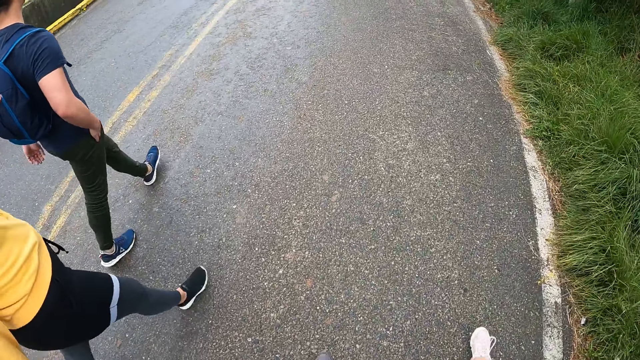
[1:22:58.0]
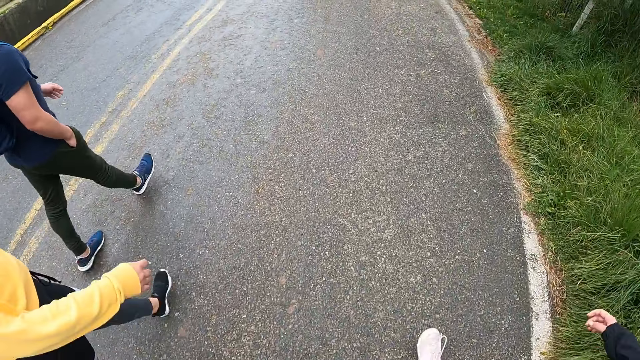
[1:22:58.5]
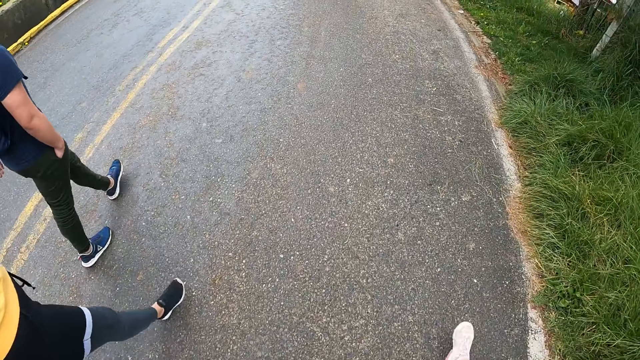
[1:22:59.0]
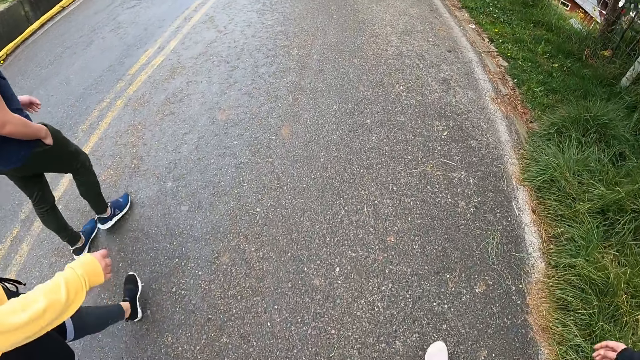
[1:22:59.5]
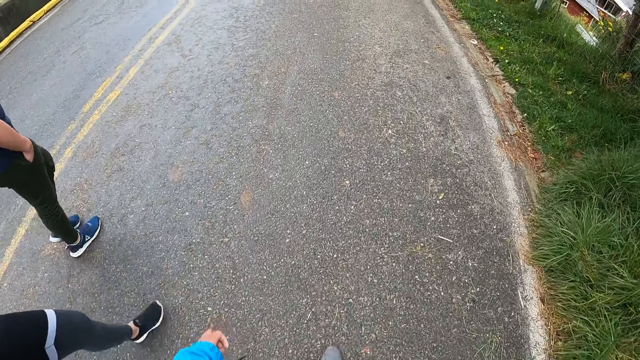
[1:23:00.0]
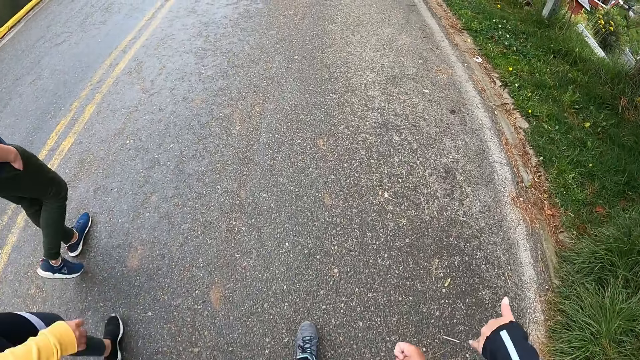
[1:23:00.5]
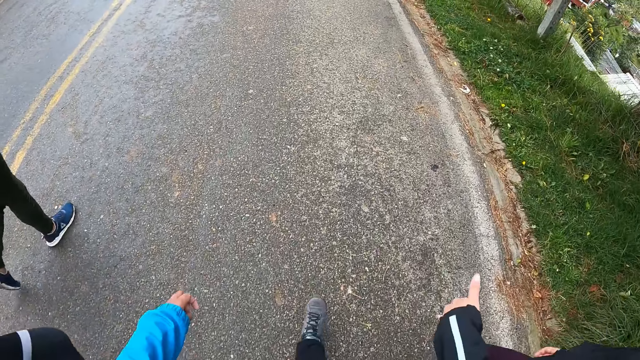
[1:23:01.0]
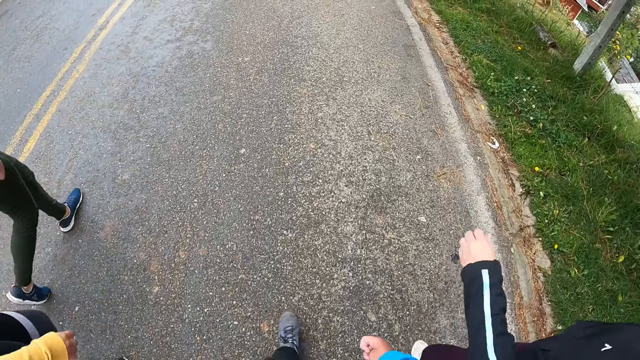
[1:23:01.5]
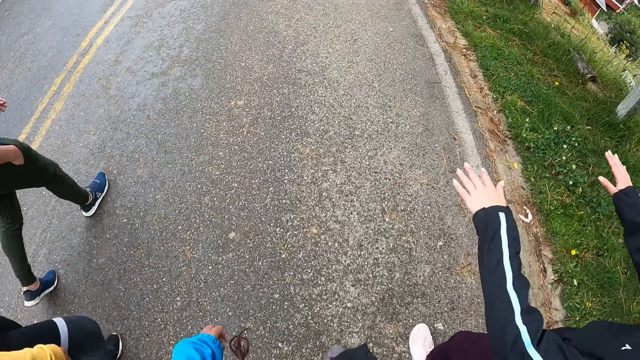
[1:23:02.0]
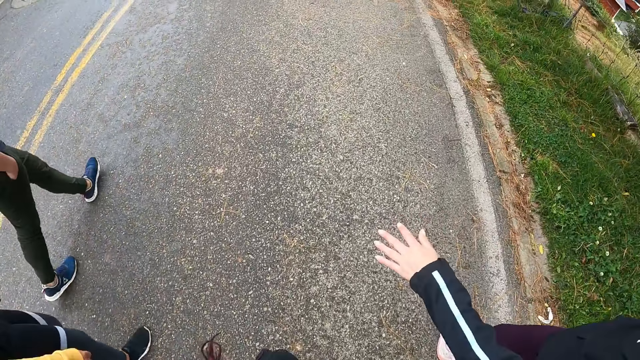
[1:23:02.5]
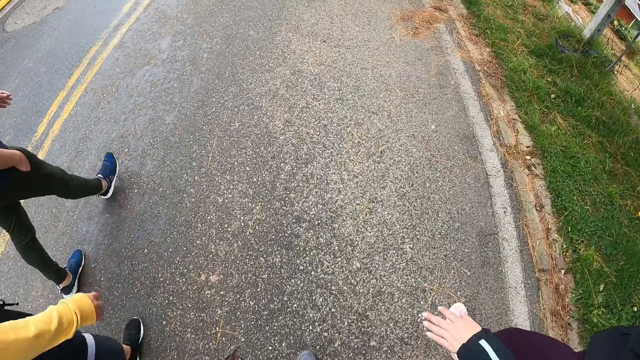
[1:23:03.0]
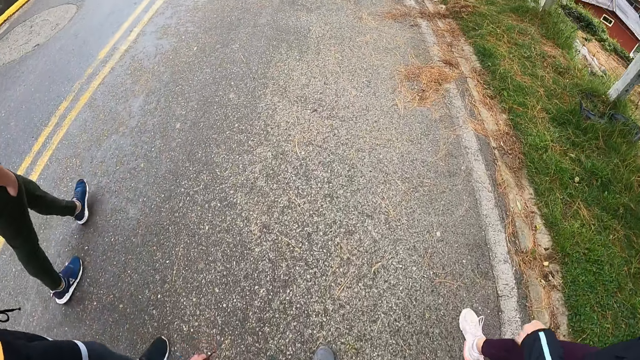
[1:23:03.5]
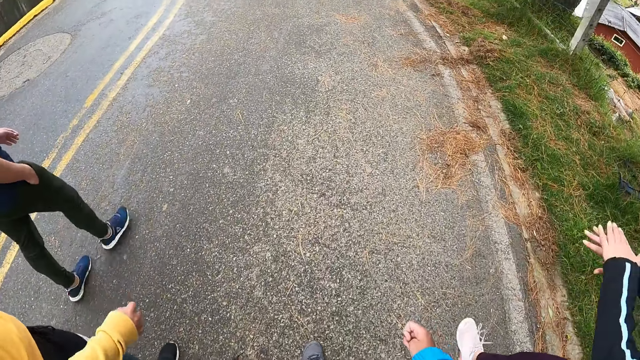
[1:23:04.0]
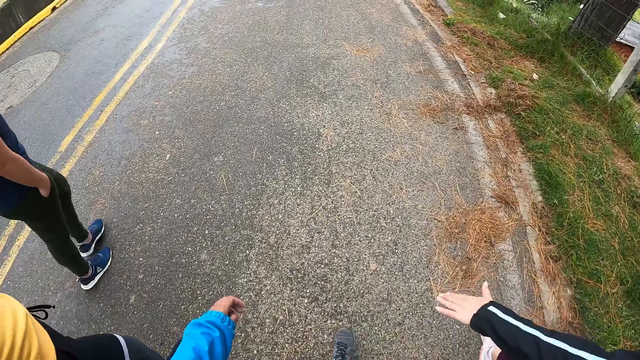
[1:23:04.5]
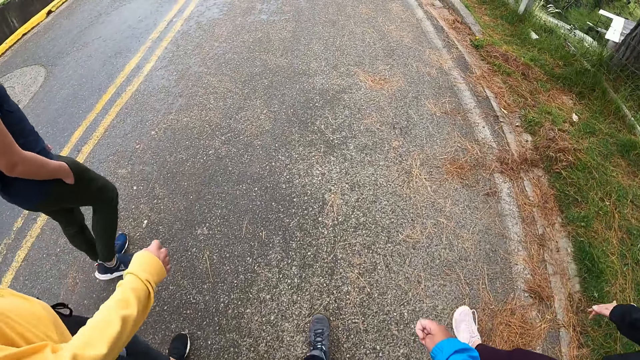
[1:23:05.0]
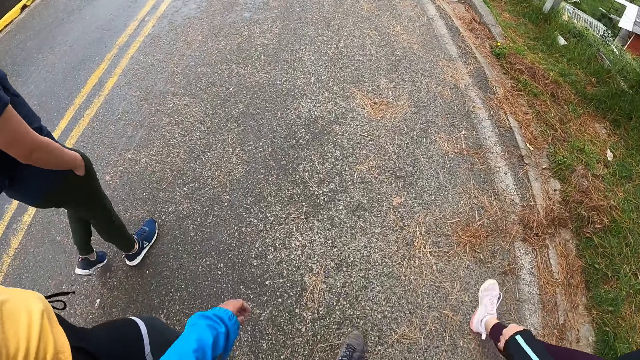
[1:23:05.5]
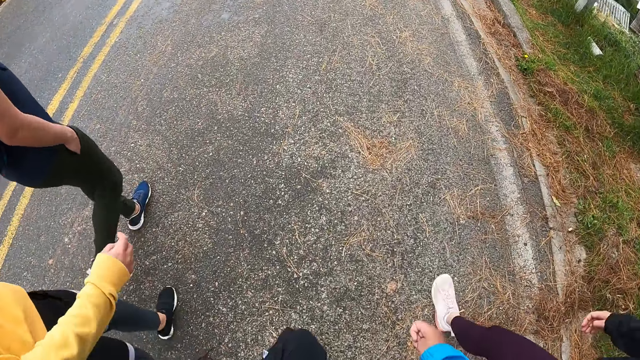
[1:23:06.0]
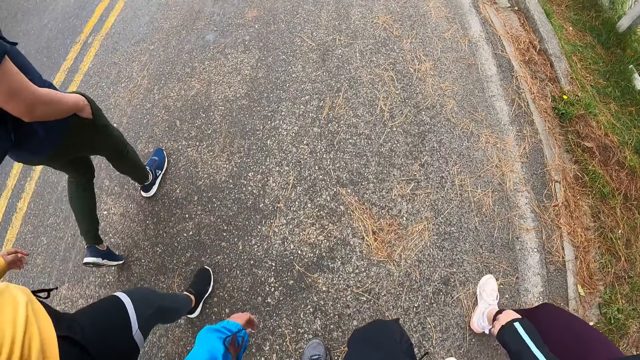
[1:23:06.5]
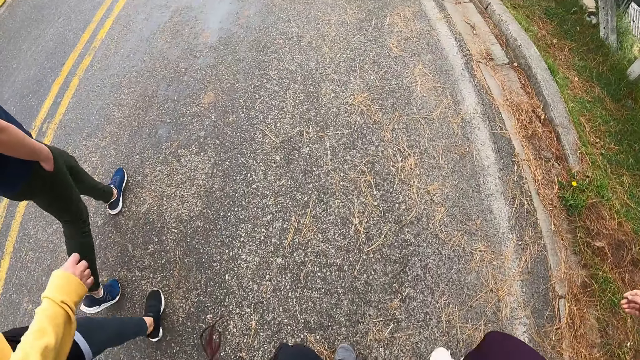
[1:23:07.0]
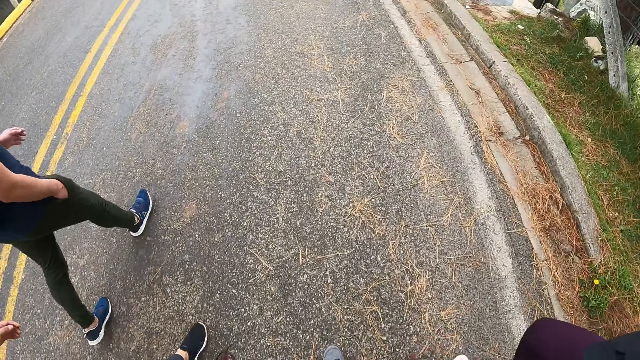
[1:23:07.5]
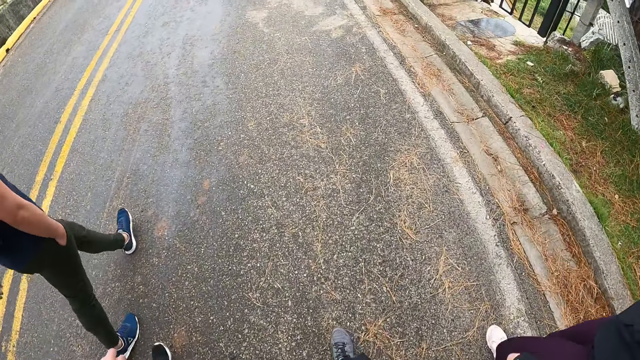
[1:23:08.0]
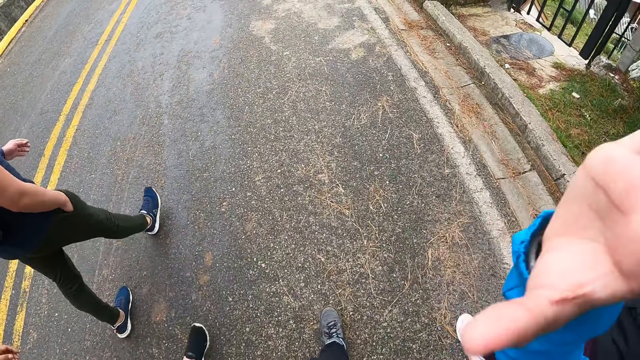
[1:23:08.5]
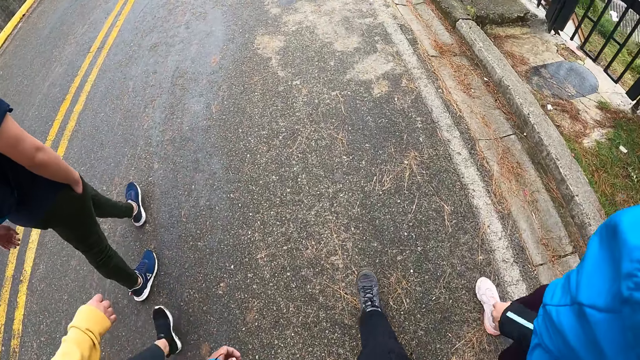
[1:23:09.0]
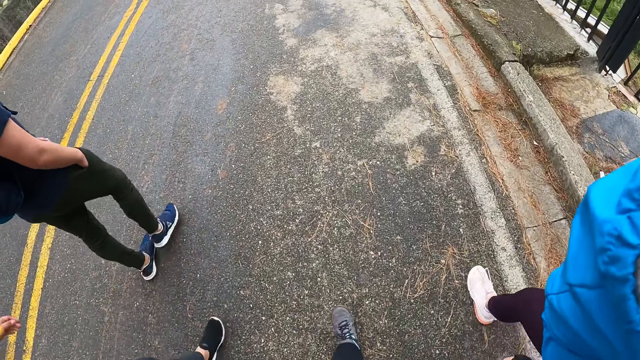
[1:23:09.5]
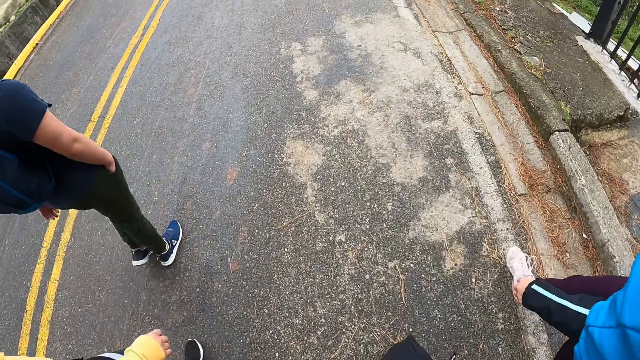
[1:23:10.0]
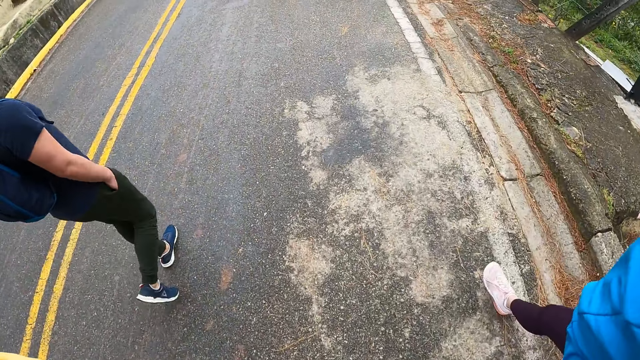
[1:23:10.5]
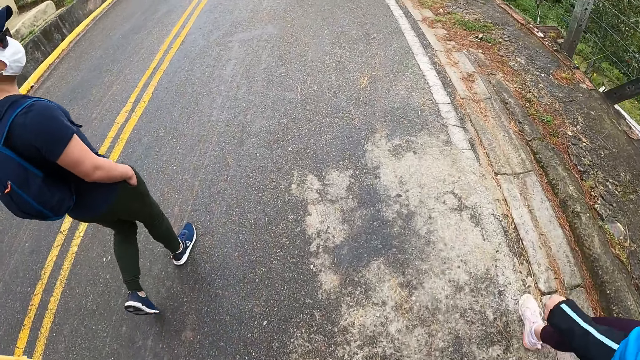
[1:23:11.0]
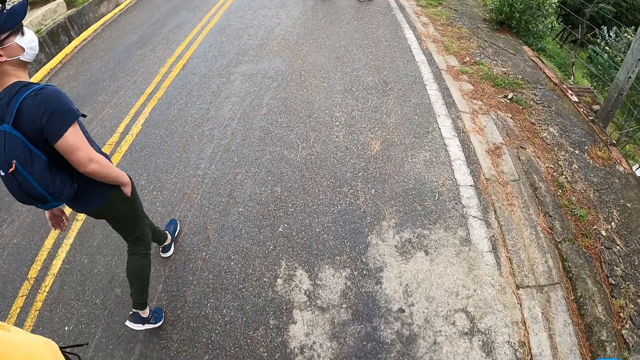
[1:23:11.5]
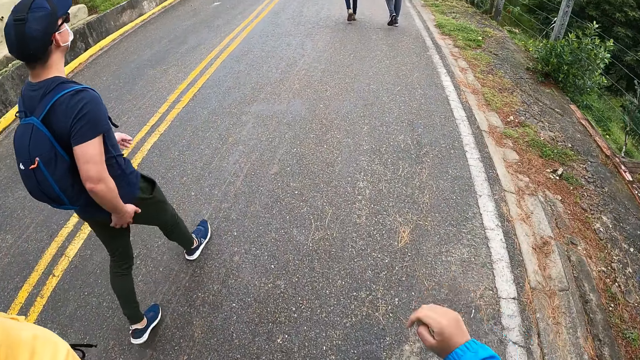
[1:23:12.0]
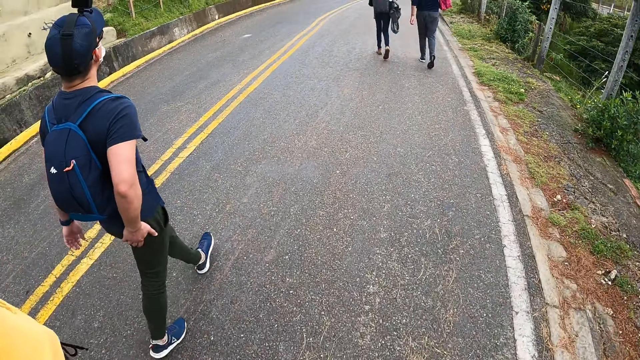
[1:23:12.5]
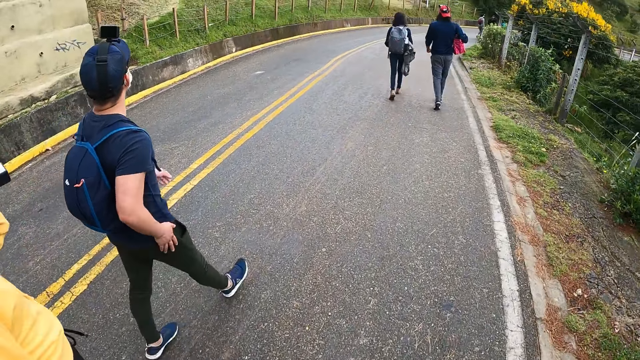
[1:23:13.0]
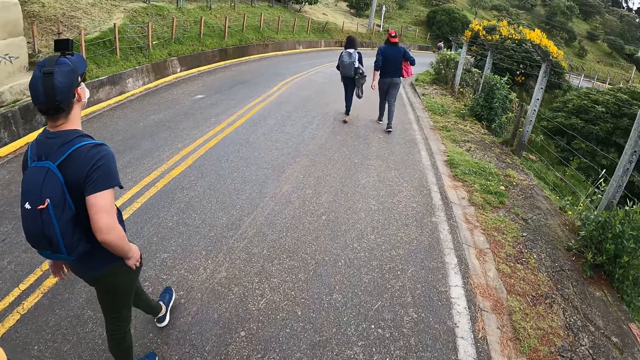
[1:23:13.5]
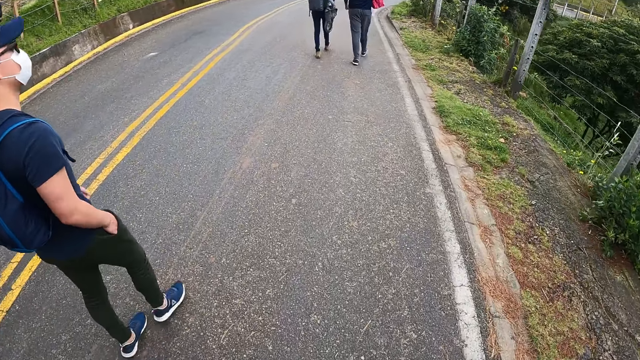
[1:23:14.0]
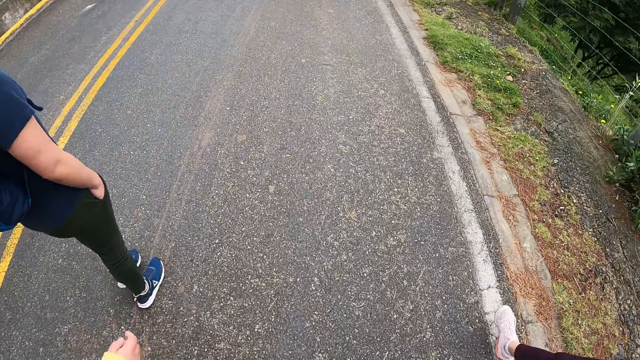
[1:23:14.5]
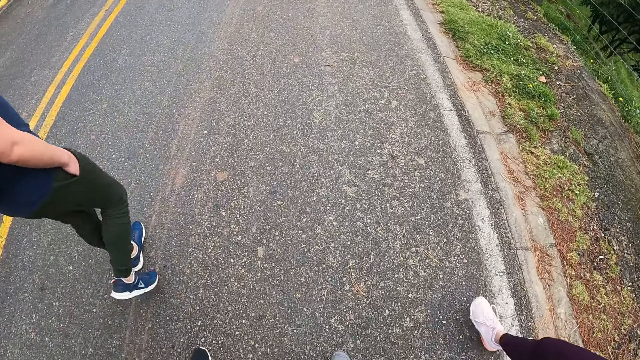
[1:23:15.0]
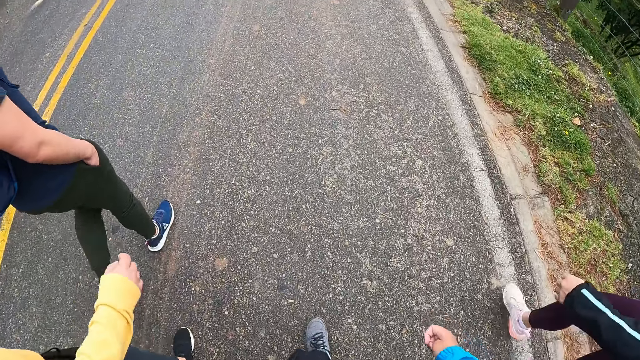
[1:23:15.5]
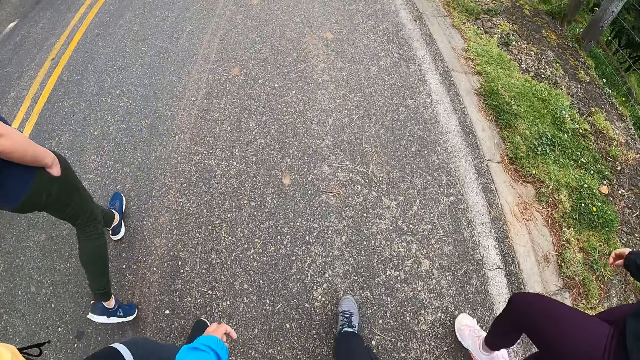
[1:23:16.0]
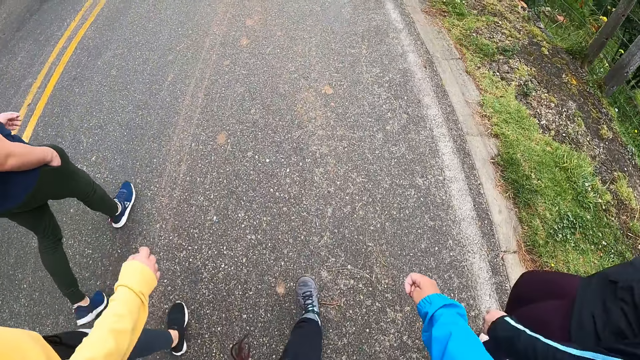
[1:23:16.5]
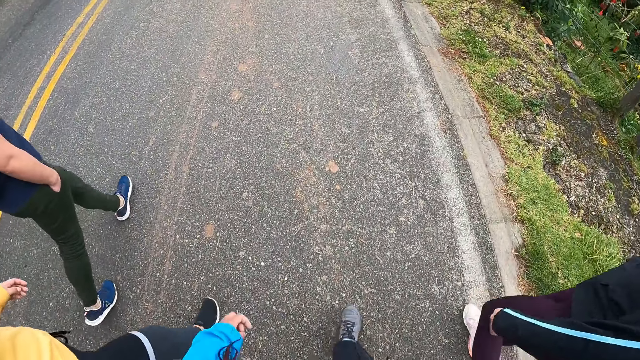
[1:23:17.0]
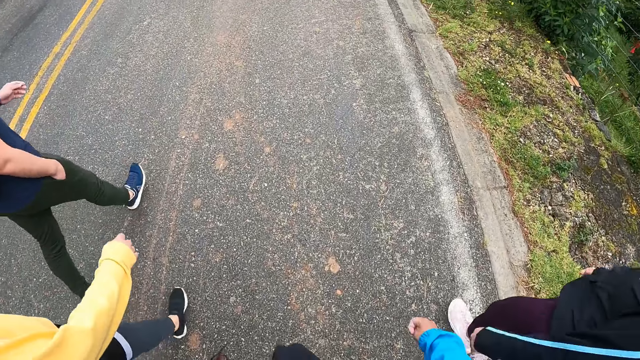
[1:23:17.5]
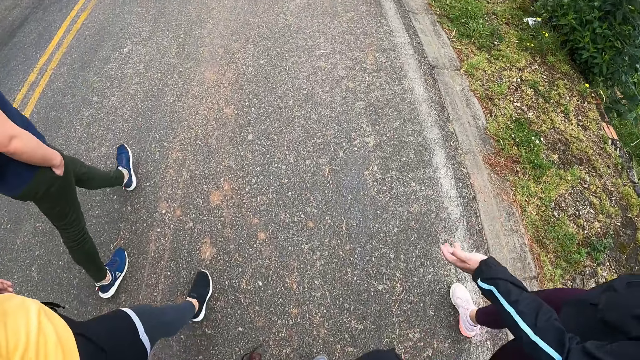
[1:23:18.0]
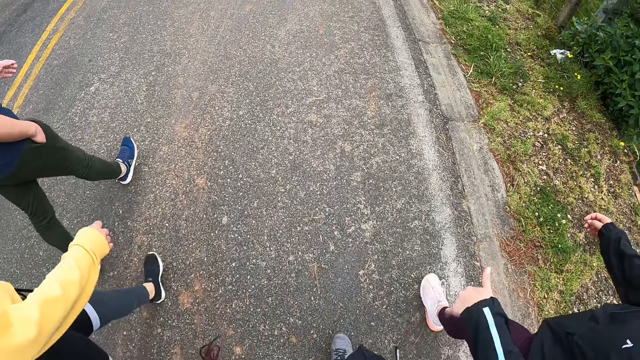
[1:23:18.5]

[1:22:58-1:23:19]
The man puts his right hand in his right pocket. A person stretches her left hand. The camera wearer adjusts the camera on his head with his right hand. The man scratches his right thigh with his right hand. Another person holds the bag. The man puts his right hand in his right pocket.
